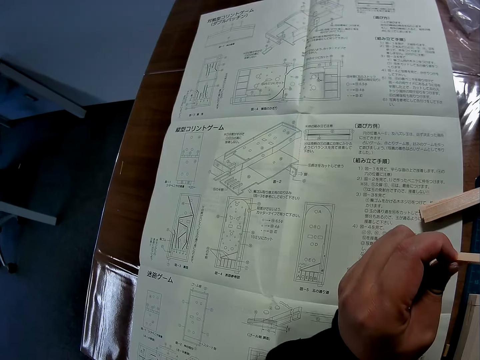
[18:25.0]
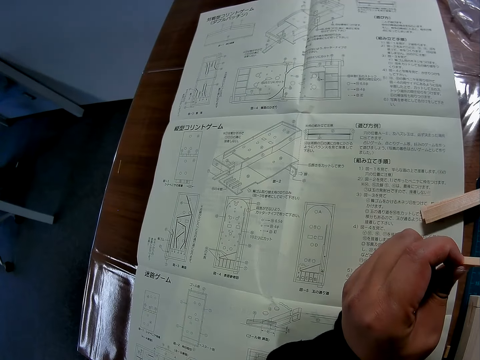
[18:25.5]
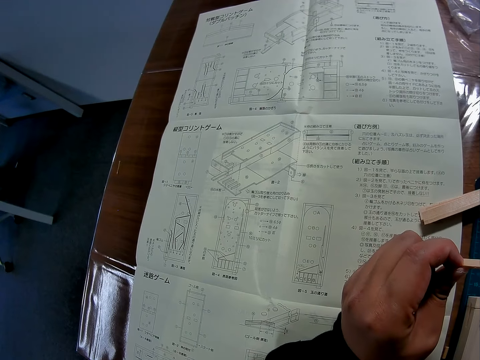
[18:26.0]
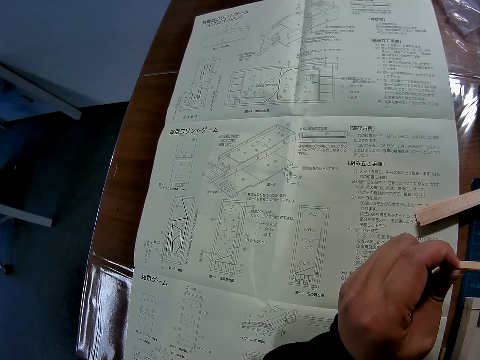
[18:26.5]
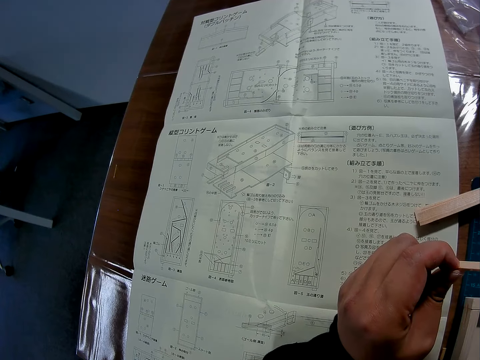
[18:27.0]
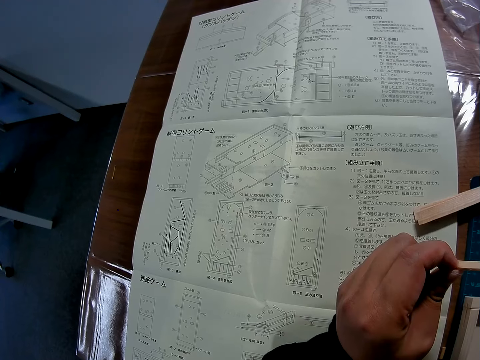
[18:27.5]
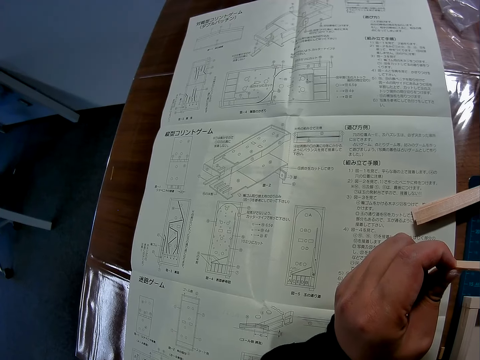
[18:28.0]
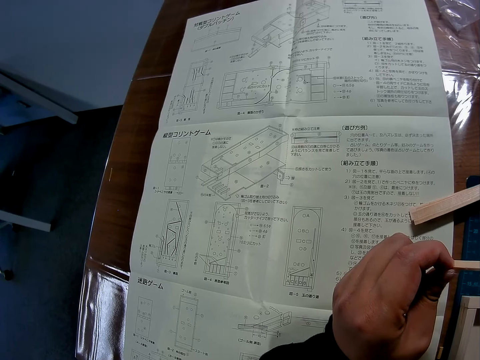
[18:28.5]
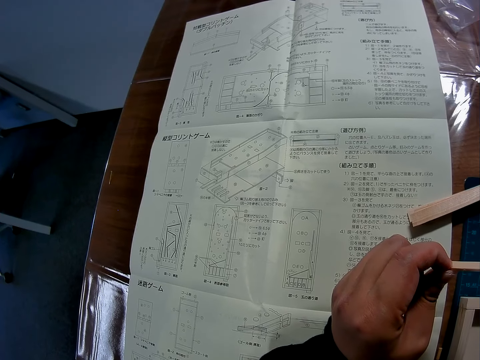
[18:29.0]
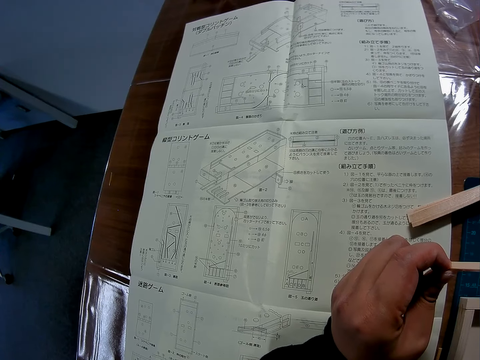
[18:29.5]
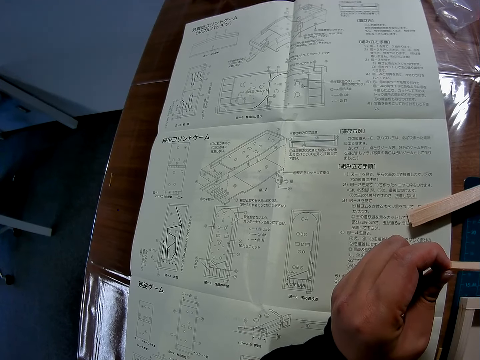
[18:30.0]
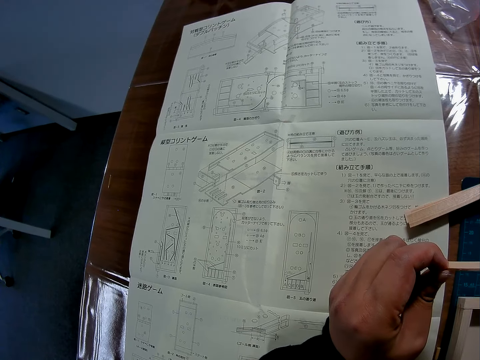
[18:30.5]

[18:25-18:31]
The camera wearer reads the paper.

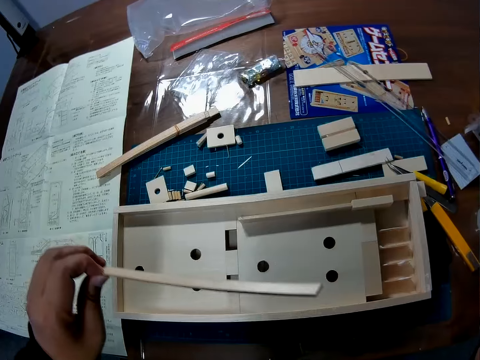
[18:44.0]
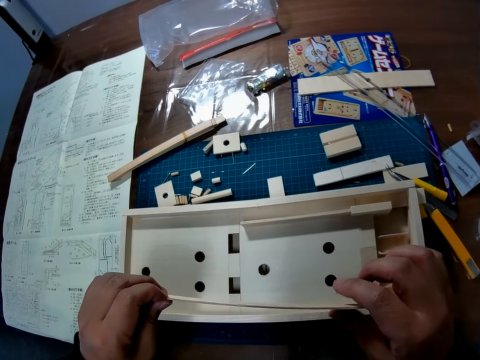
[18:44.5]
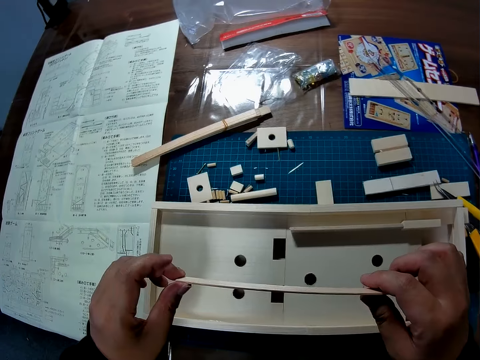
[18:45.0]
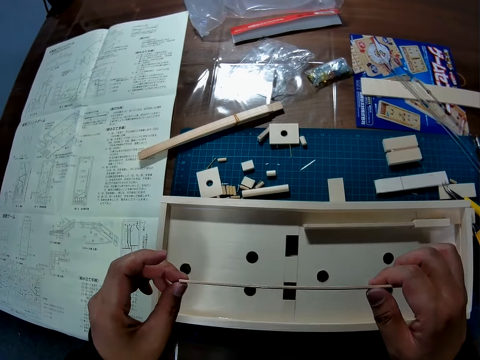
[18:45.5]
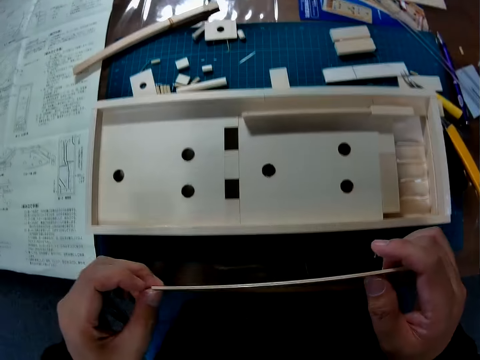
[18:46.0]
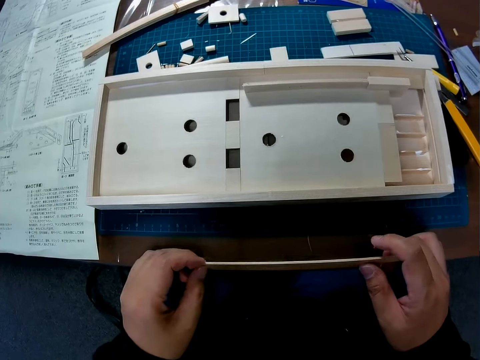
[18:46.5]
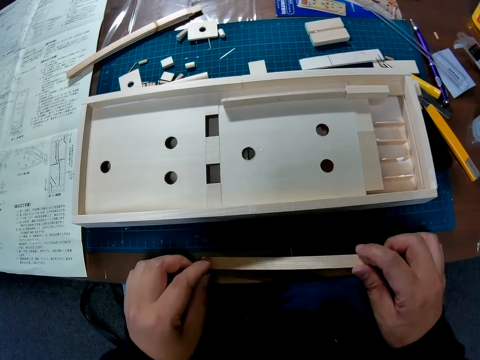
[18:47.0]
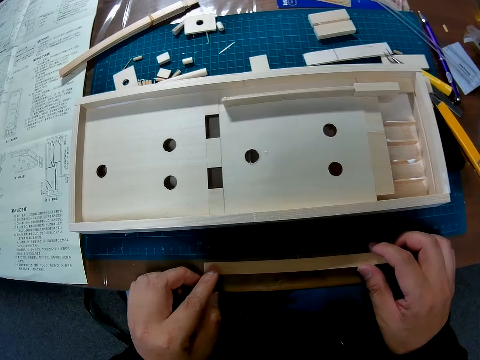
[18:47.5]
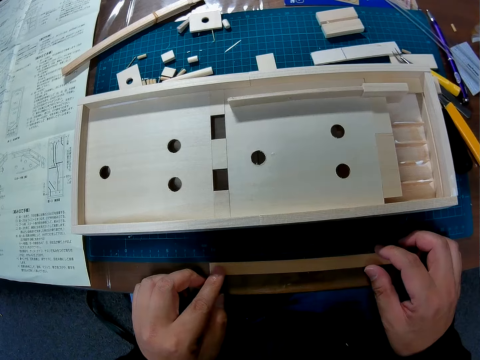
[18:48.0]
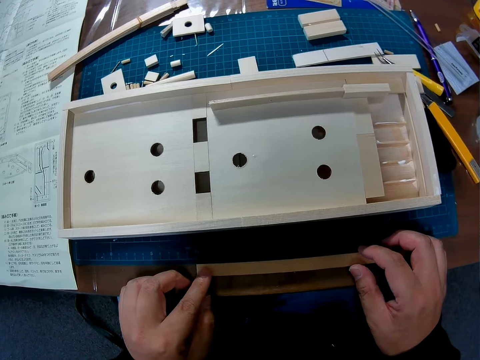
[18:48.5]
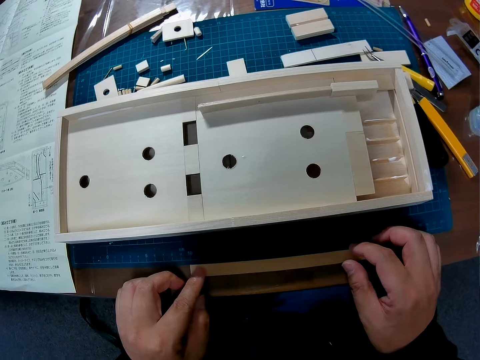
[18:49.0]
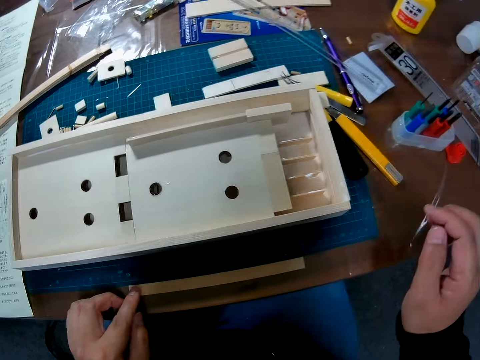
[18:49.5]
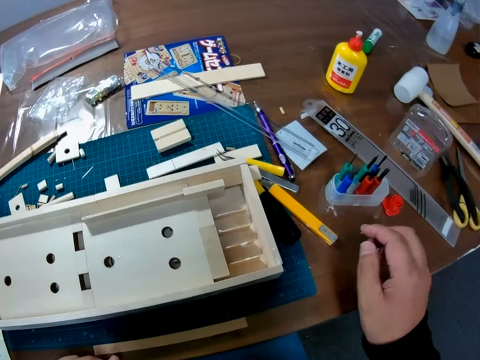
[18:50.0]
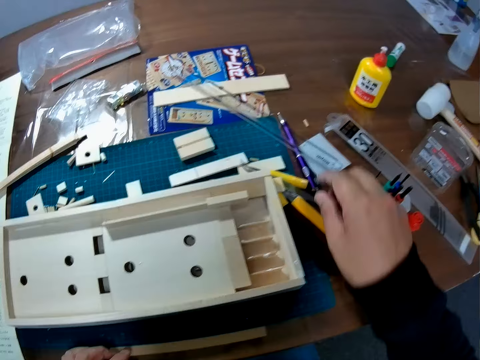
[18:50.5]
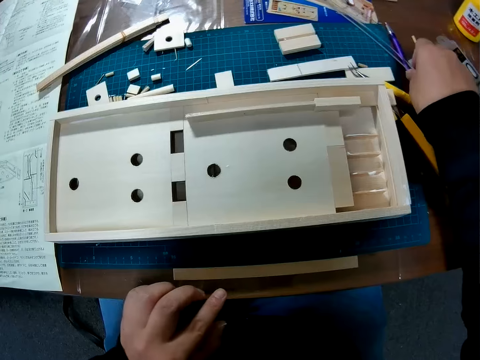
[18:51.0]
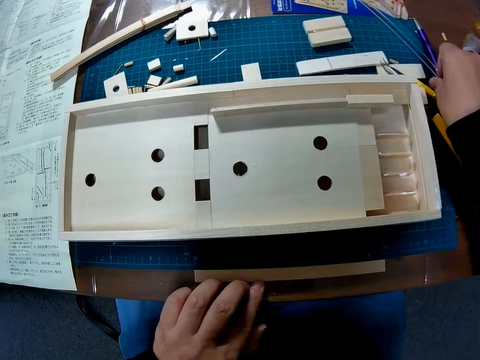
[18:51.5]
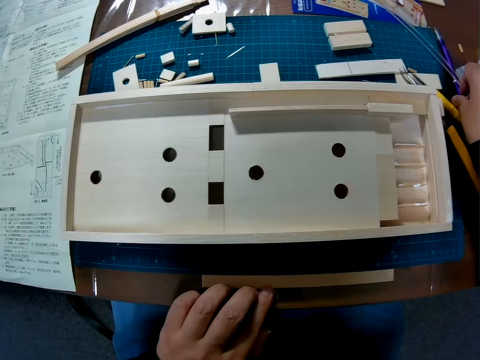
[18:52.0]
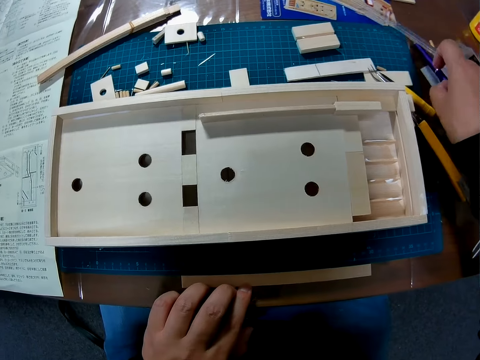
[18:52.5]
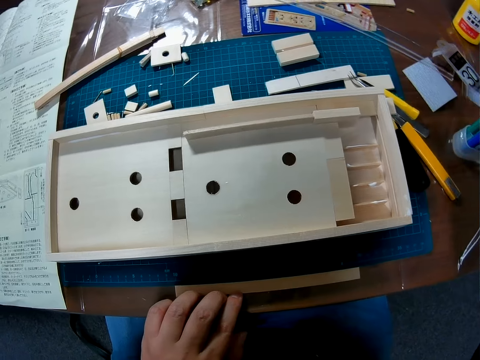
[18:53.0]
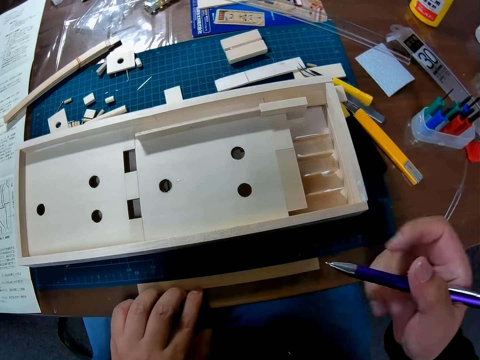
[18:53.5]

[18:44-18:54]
The camera wearer looks at a piece of wood. They place the piece of wood on the table. They pick up a pen from the table.

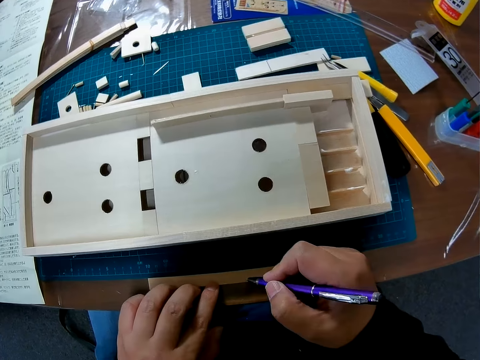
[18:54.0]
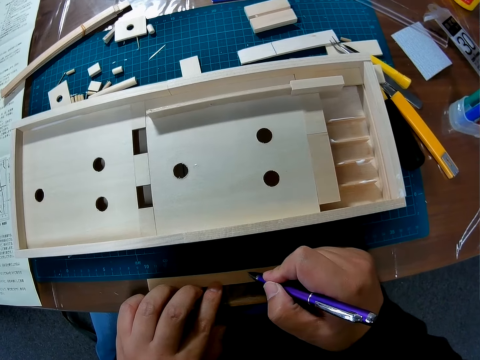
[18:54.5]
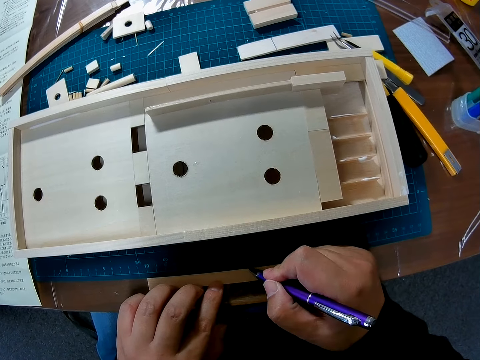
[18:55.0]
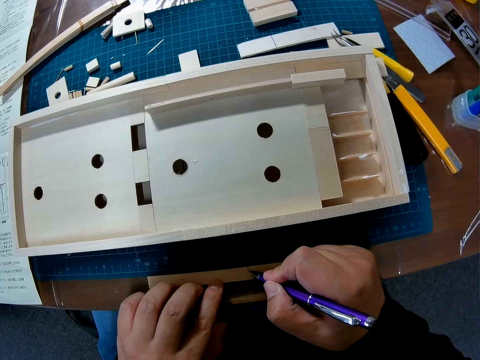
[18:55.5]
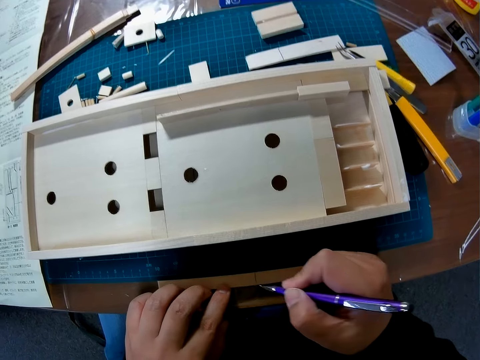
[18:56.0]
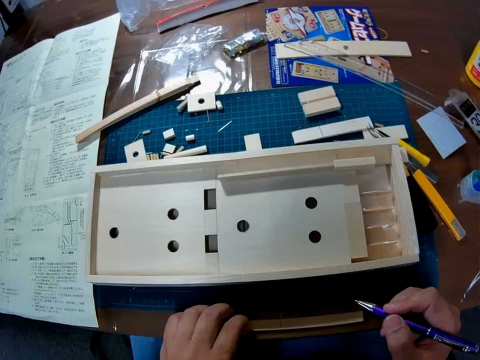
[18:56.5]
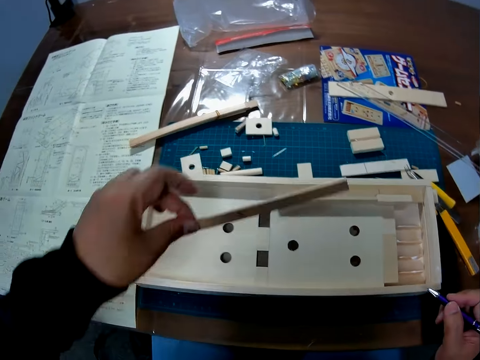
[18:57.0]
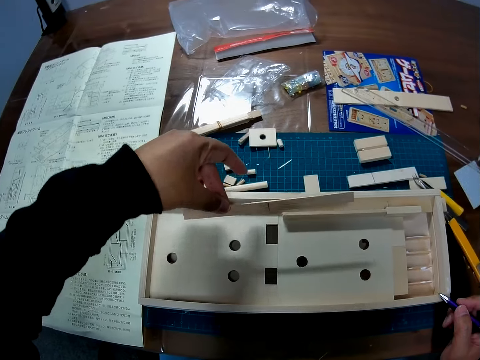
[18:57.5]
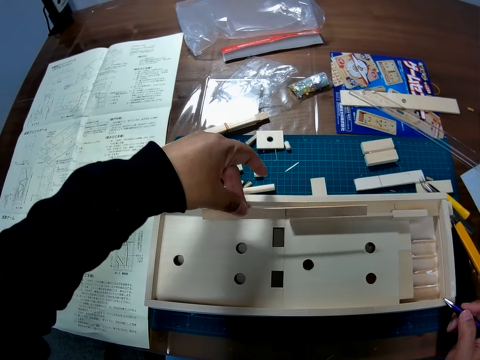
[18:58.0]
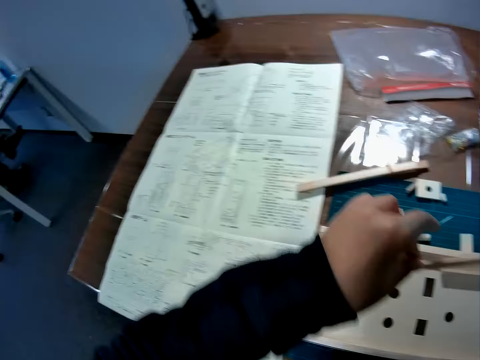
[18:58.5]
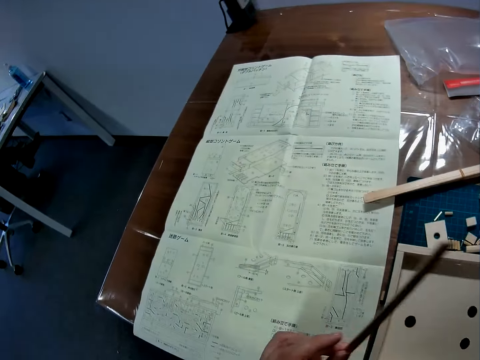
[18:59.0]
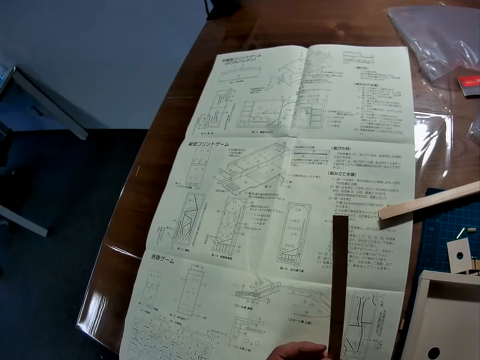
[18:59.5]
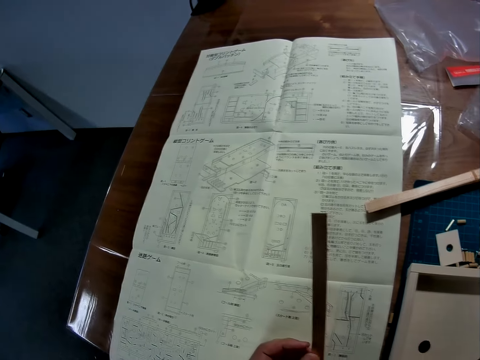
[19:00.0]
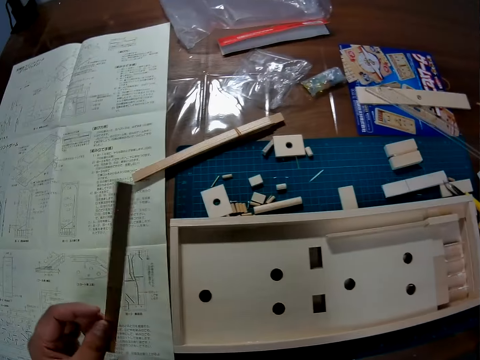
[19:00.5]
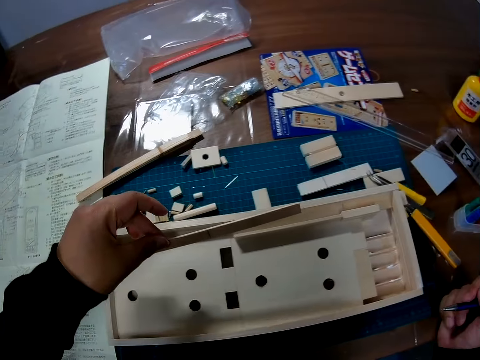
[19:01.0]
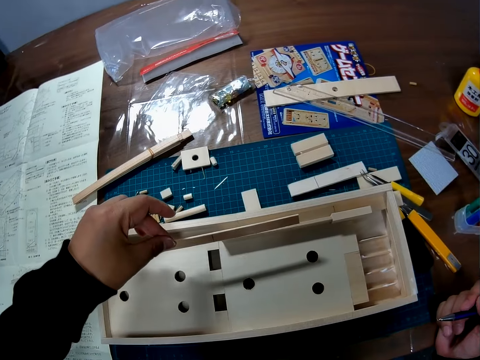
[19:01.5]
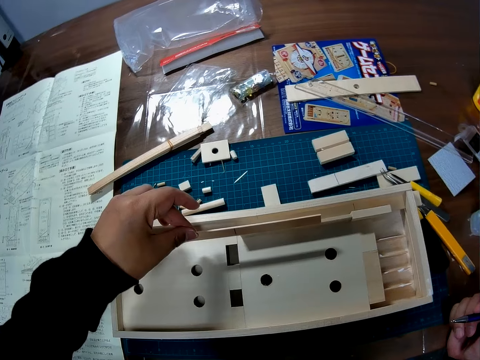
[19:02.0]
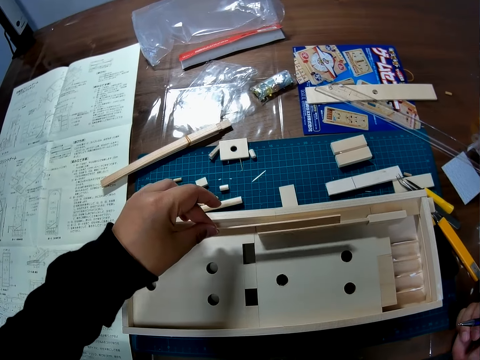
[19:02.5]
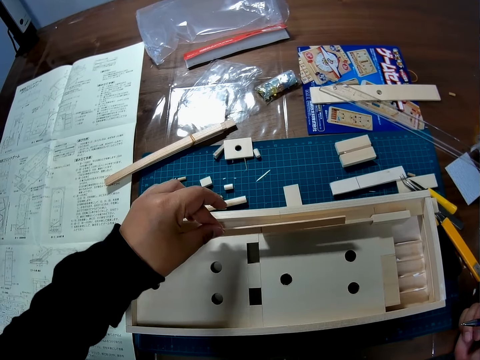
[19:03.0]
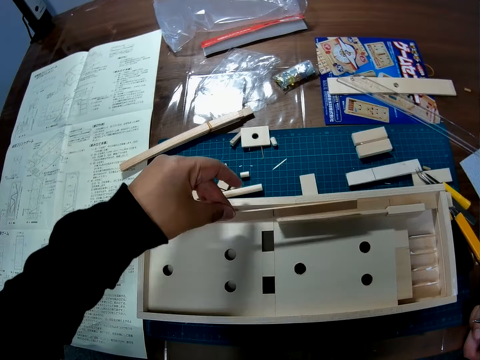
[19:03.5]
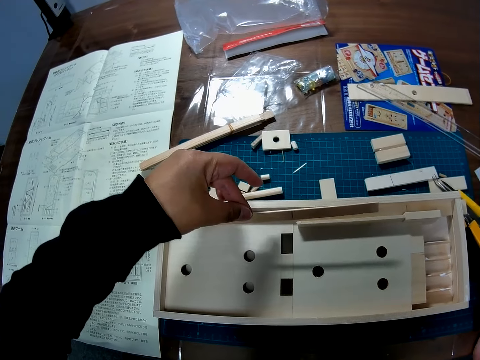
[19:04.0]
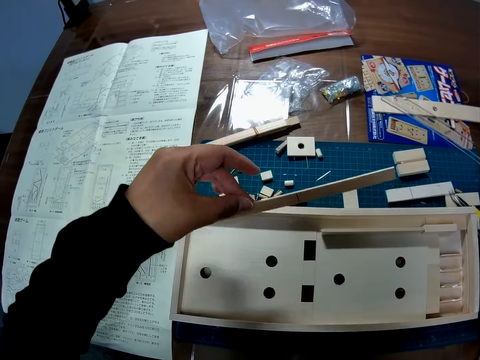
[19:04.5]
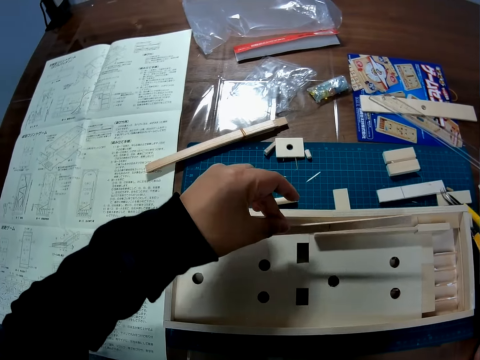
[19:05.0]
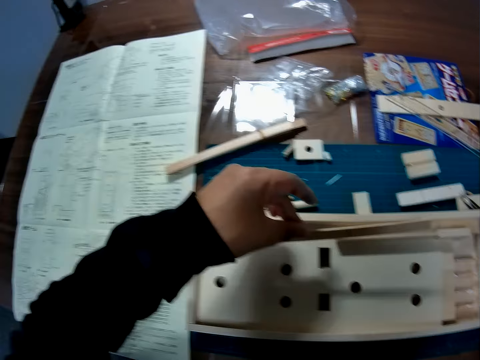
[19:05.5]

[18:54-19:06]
The camera wearer marks the wooden piece with the pen. They pick up the wooden piece from the table. They measure the wooden piece against the model. They lift up the wooden piece from the model. They look at the manual. They measure the wooden piece against the model again.
